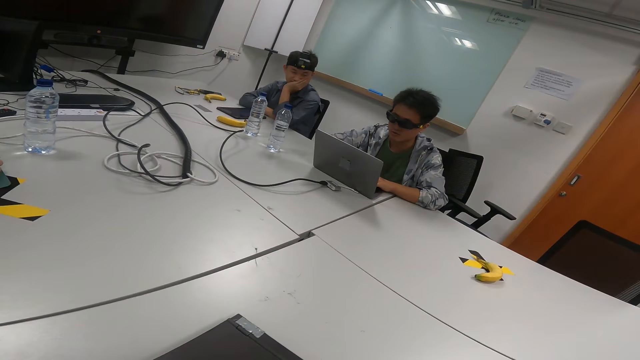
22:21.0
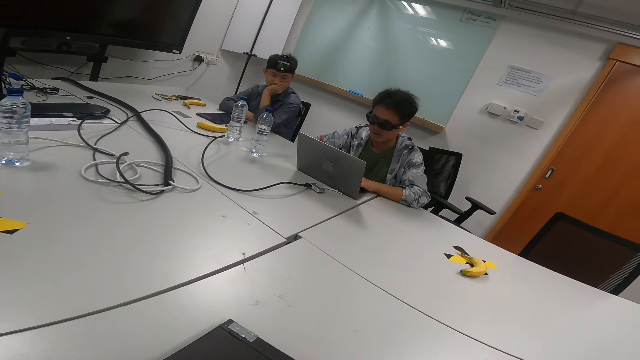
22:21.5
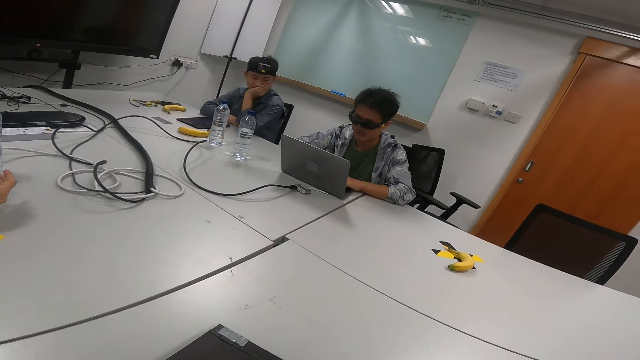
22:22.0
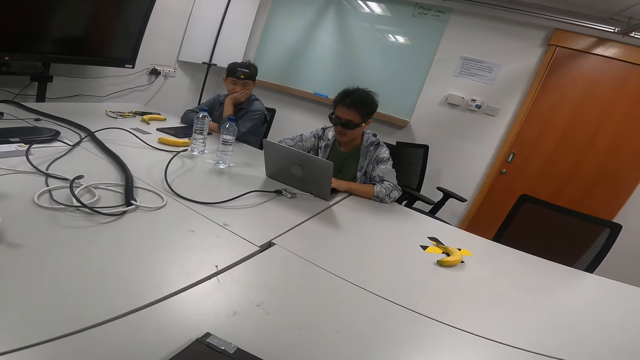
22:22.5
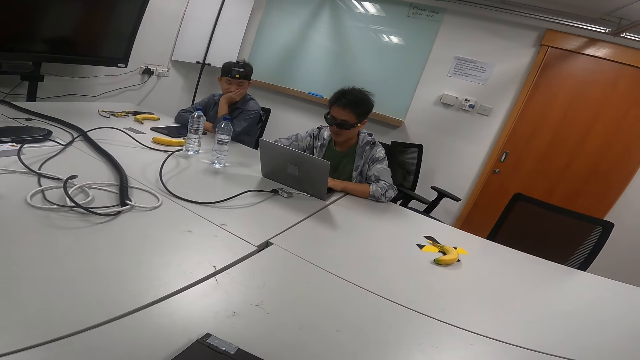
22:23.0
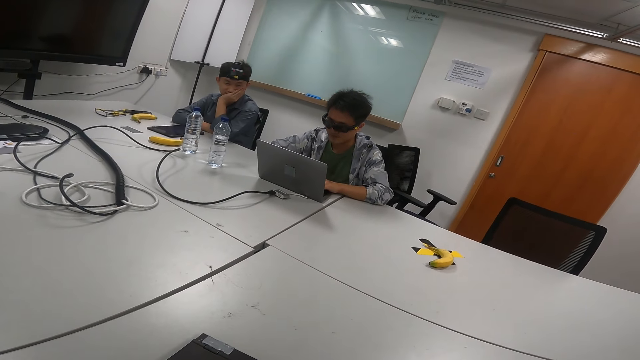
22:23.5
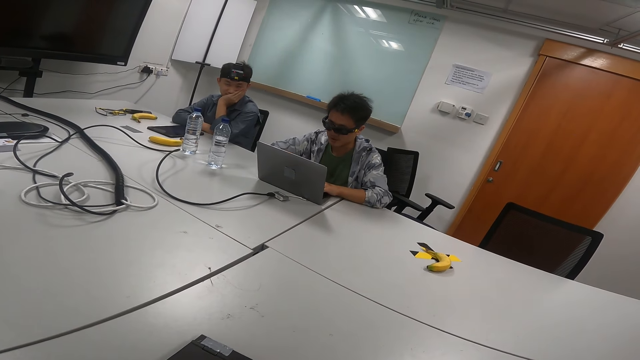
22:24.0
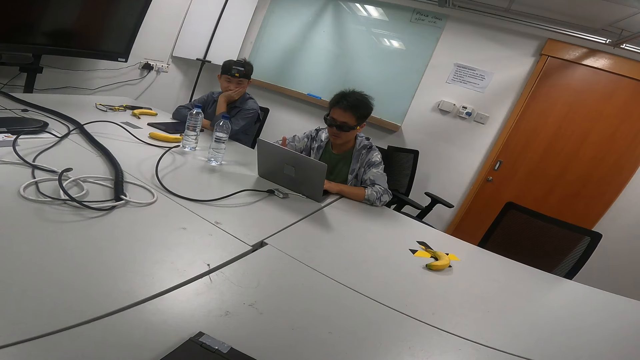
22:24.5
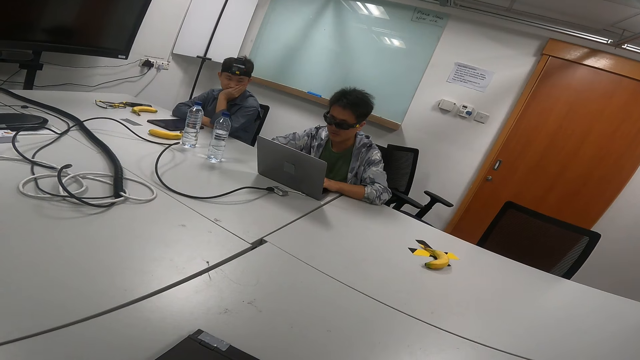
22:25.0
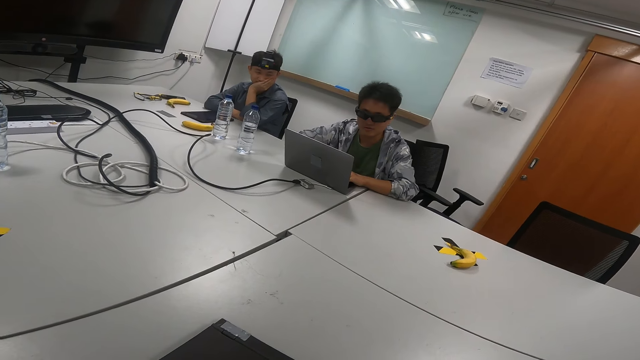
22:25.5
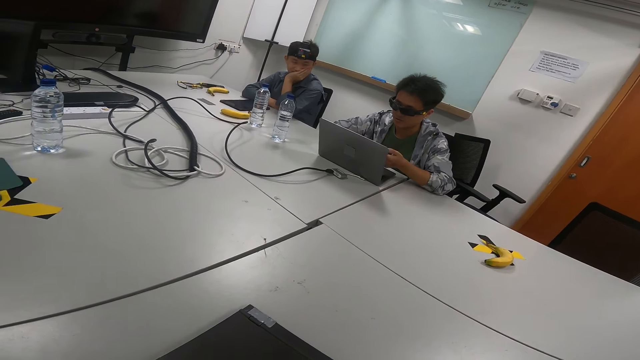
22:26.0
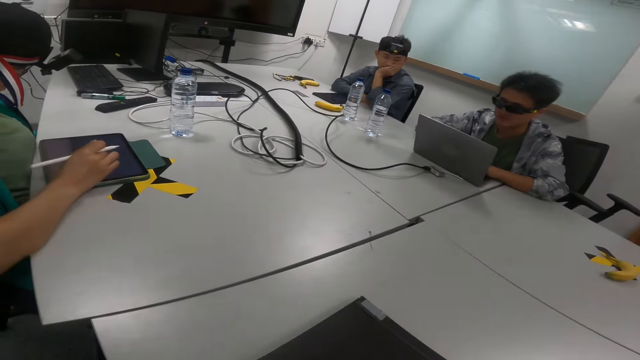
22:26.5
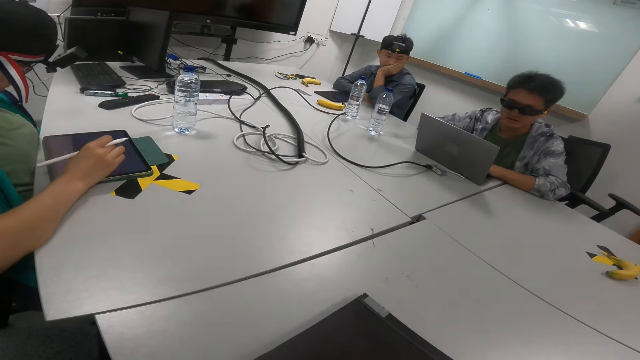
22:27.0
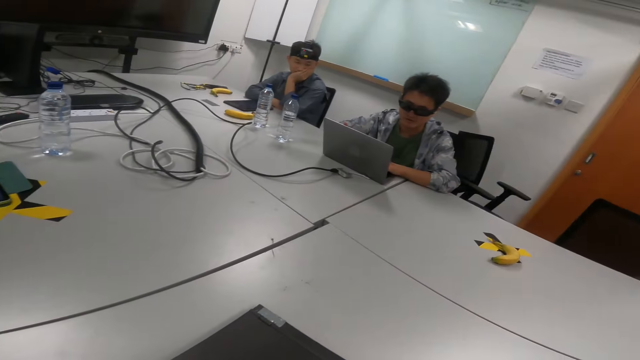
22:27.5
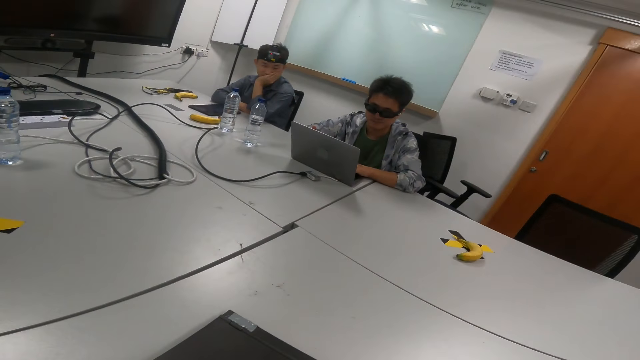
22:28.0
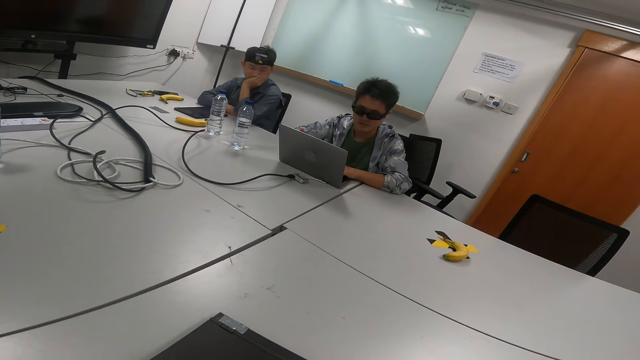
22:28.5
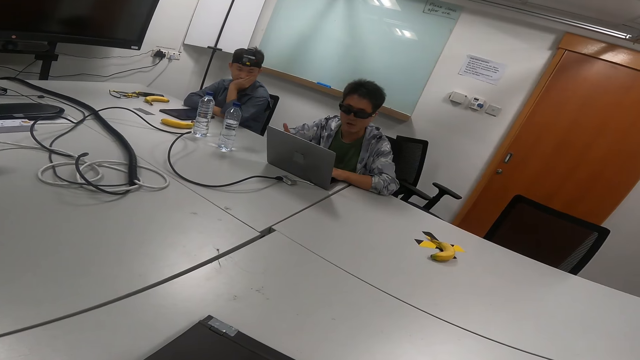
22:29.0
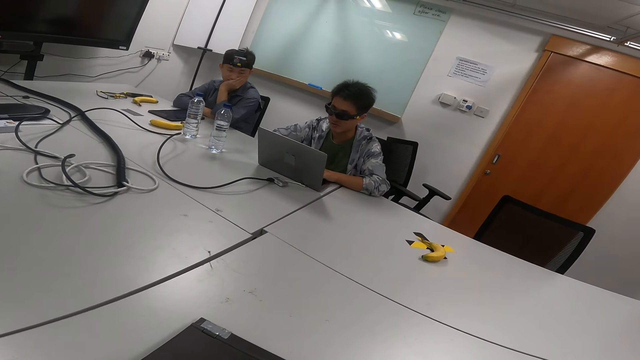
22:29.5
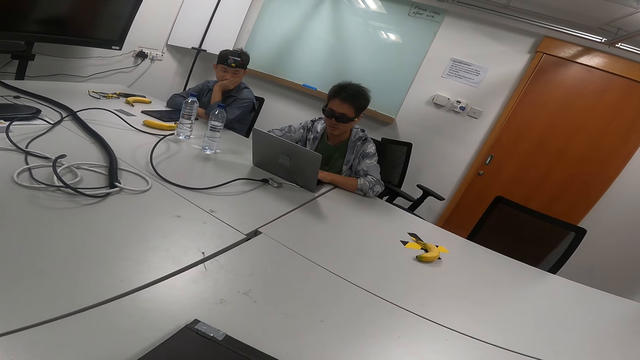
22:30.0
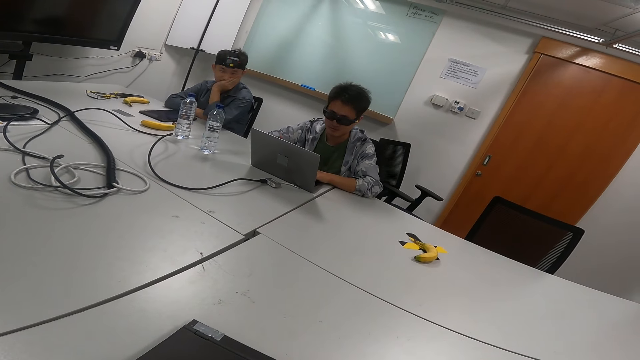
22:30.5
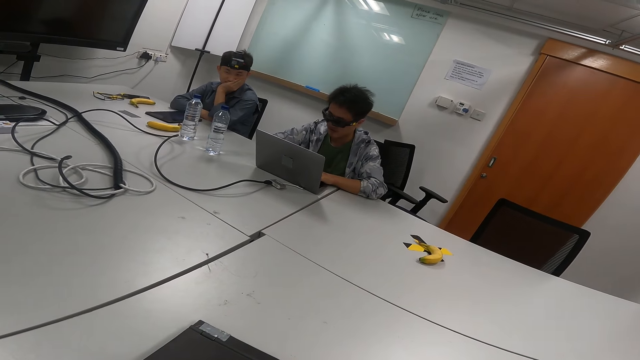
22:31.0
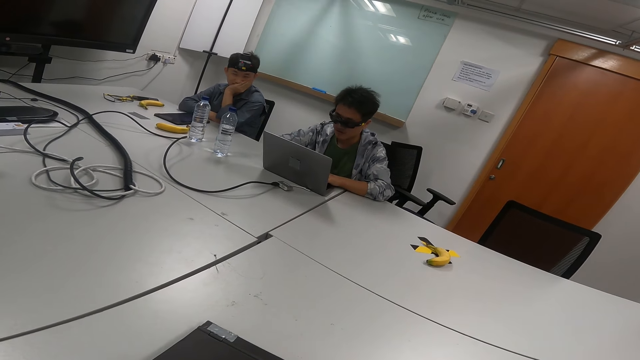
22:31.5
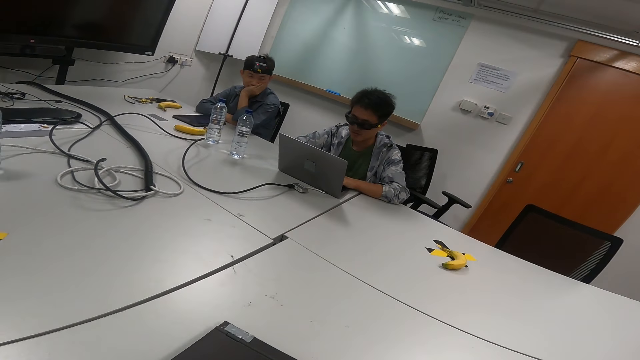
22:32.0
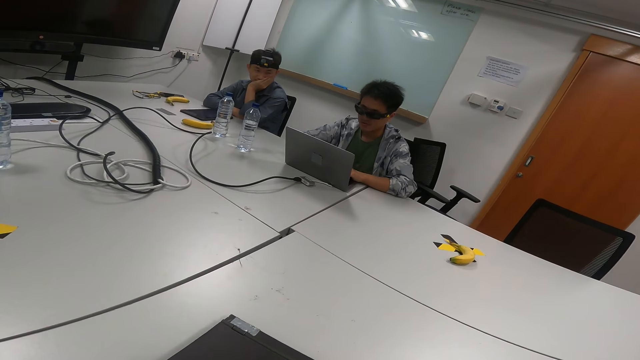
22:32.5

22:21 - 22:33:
A person talks with gestures in the meeting room. The camera wearer looks at another person. The first person talks with gestures in the meeting room. The other person scrolls on the tablet. The first person talks with gestures in the meeting room.

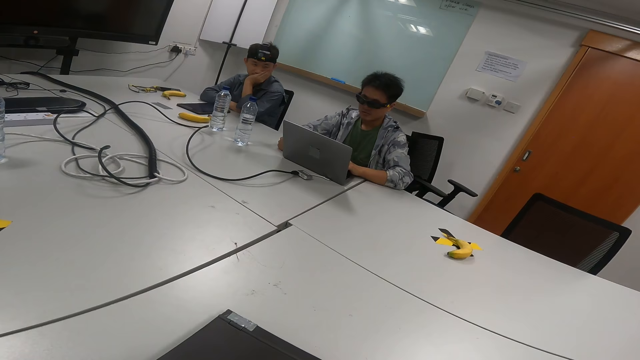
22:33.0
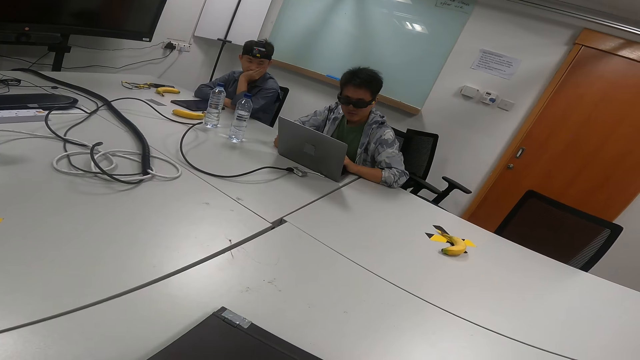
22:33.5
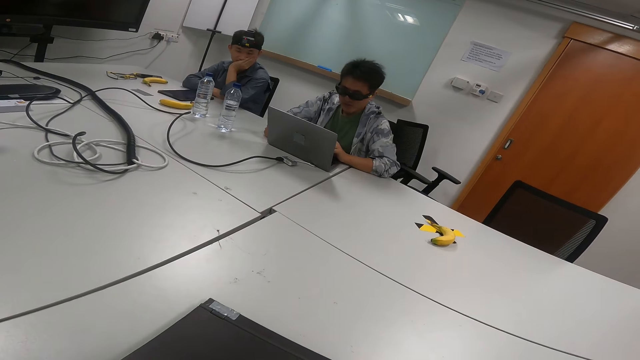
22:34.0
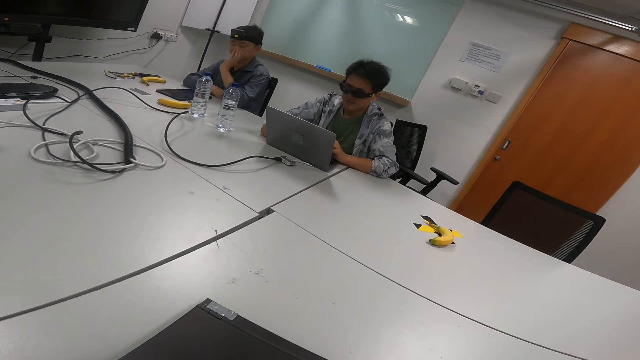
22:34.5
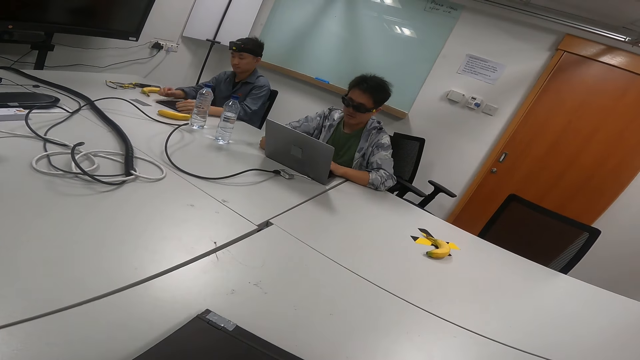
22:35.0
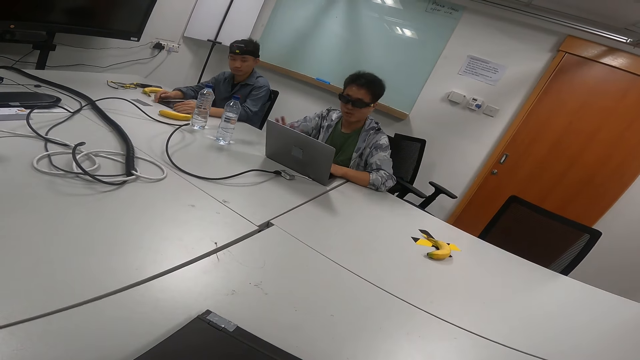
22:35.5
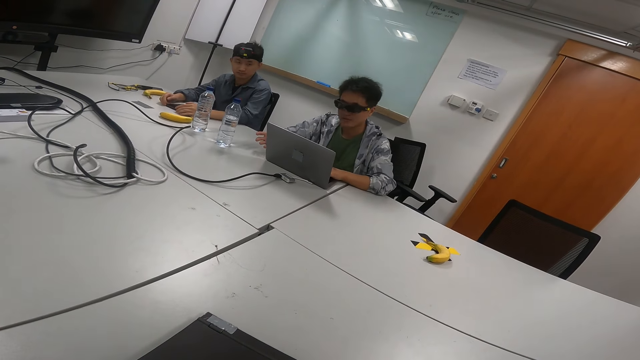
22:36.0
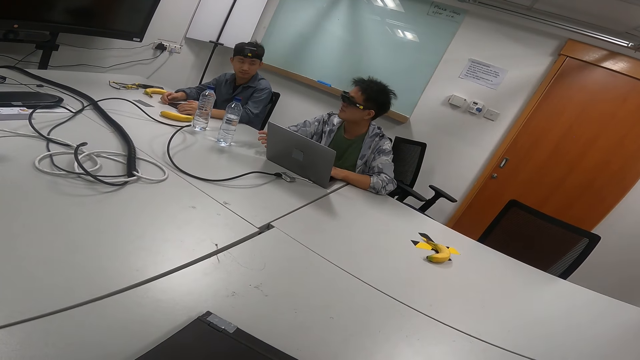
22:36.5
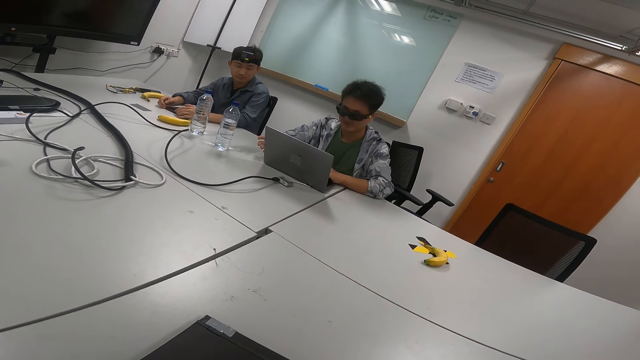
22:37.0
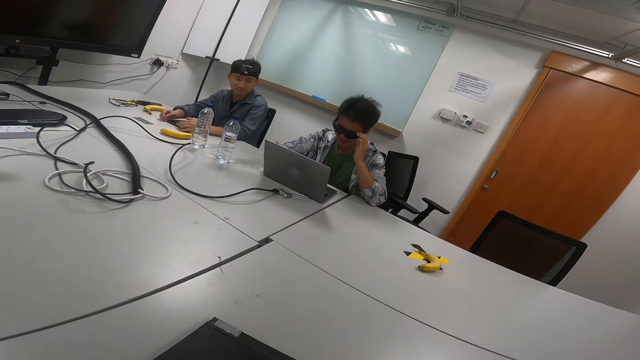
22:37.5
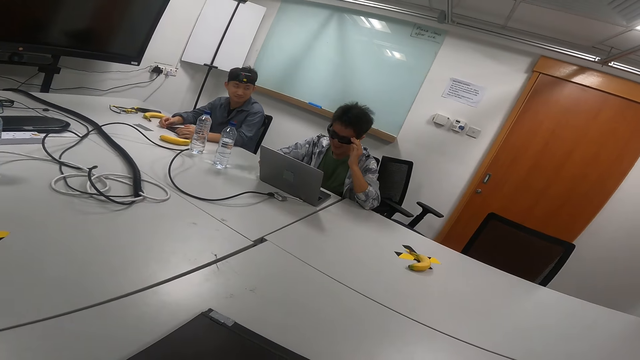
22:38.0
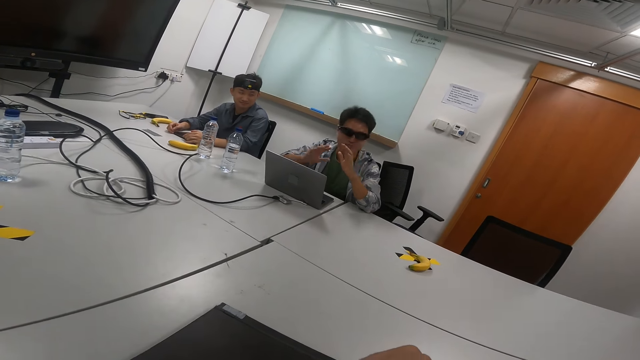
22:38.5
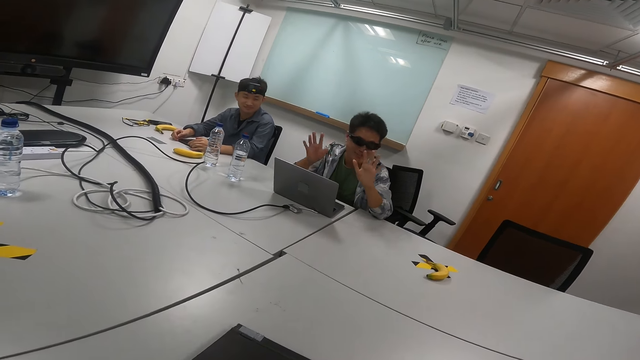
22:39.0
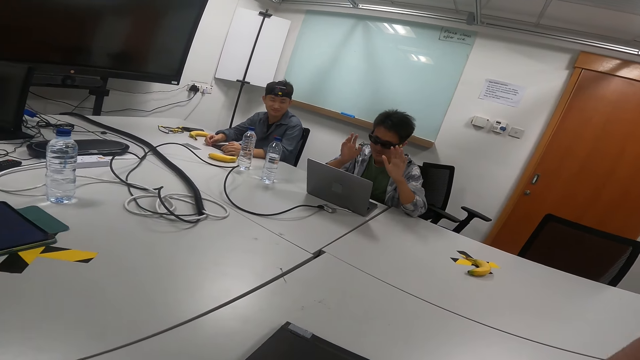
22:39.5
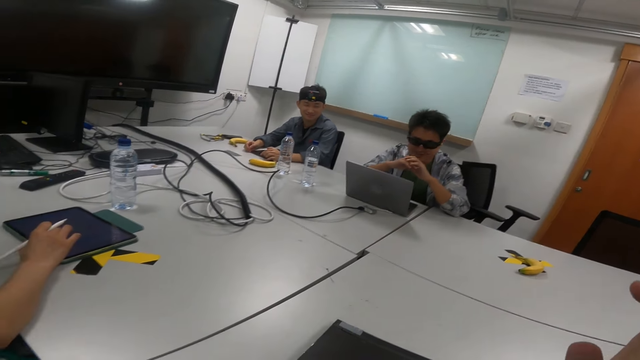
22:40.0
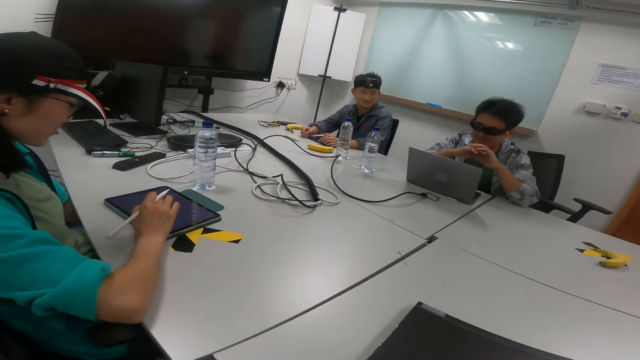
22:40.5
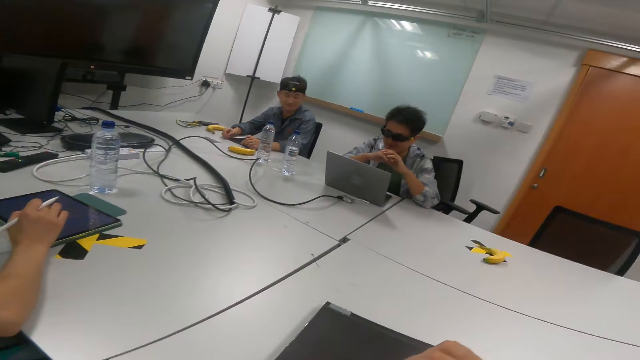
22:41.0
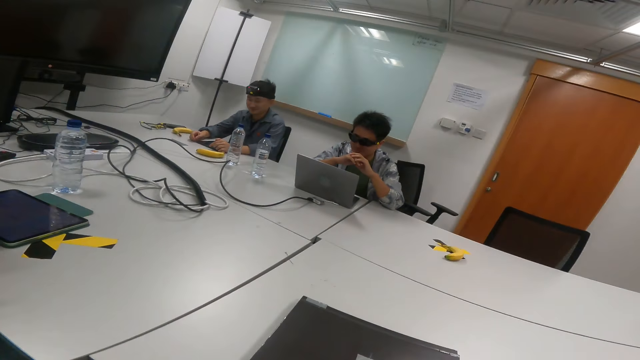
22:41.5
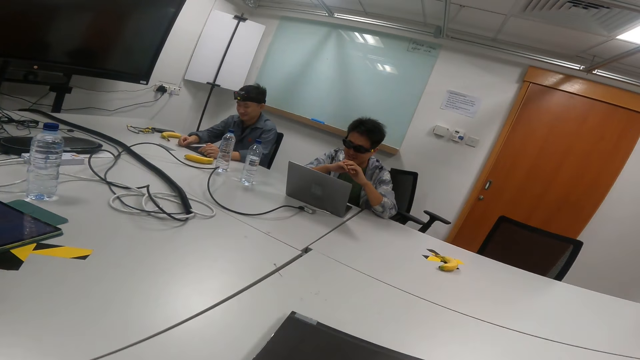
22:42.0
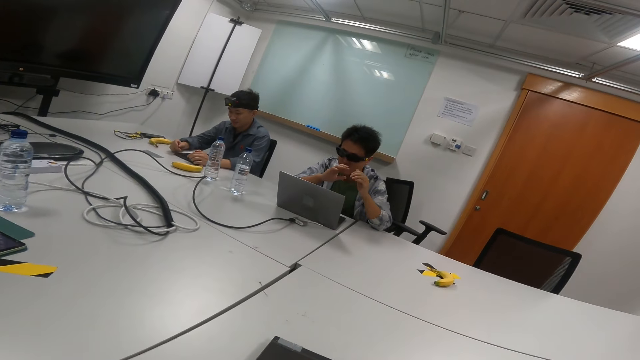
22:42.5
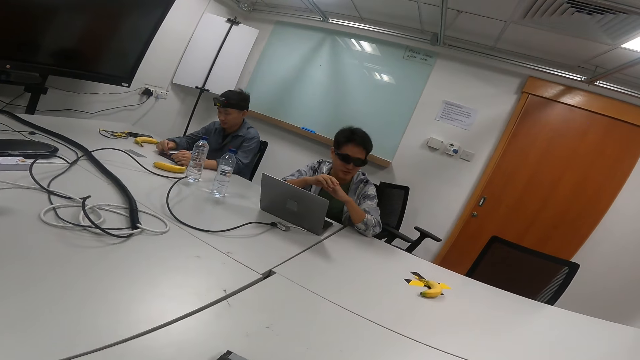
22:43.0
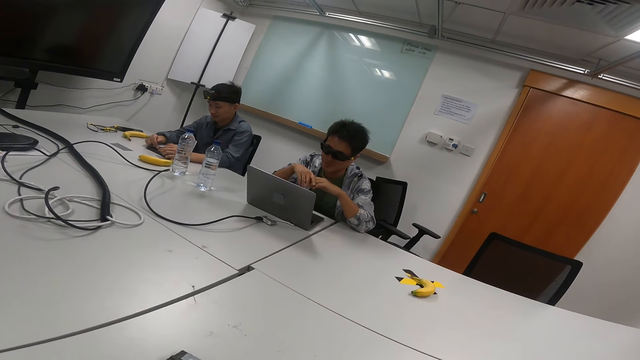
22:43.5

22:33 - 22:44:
A person operates the laptop. The person adjusts his camera.
